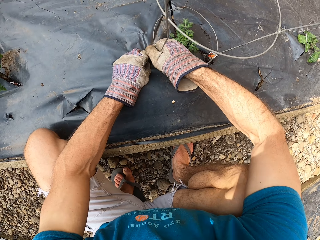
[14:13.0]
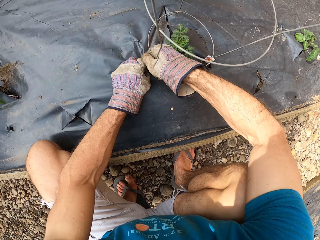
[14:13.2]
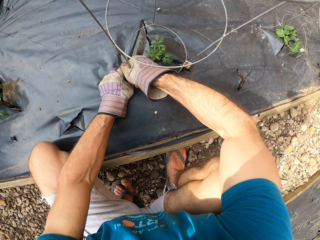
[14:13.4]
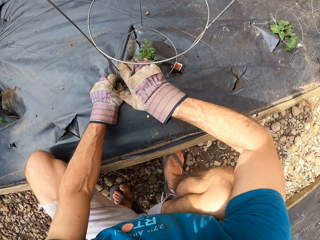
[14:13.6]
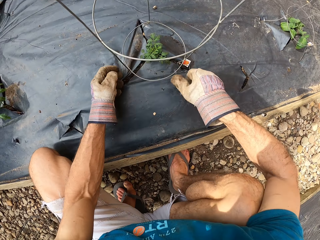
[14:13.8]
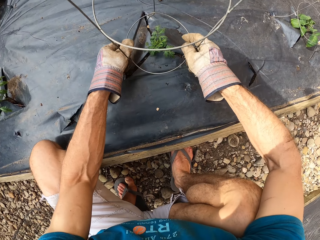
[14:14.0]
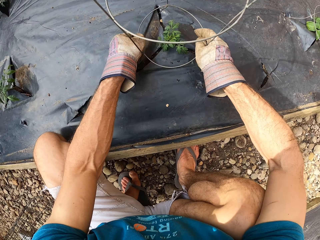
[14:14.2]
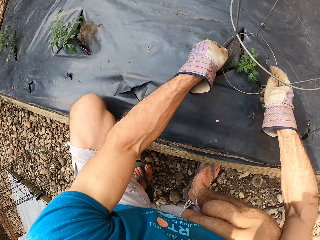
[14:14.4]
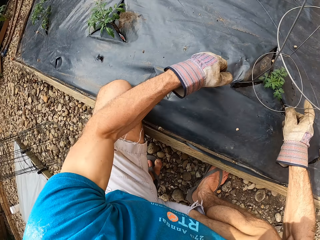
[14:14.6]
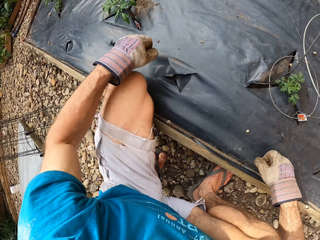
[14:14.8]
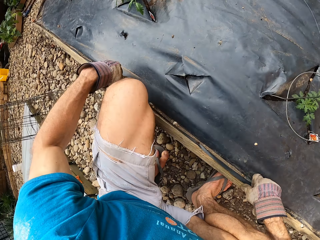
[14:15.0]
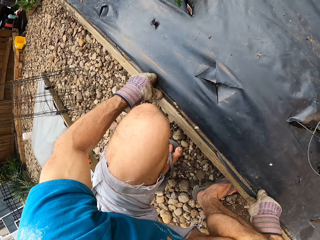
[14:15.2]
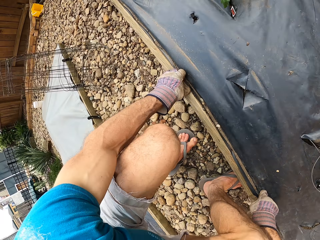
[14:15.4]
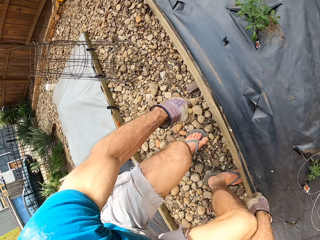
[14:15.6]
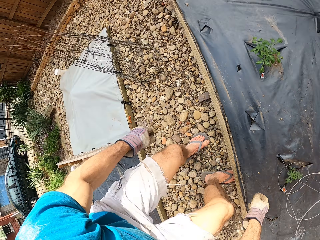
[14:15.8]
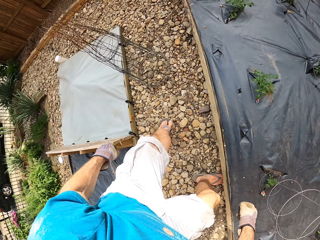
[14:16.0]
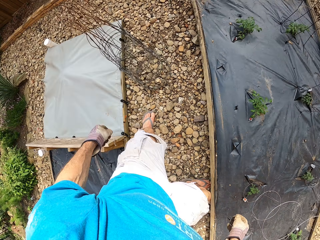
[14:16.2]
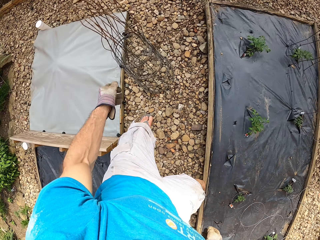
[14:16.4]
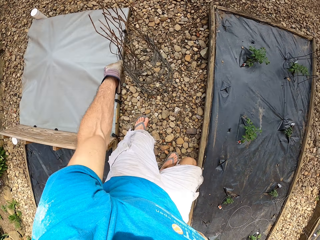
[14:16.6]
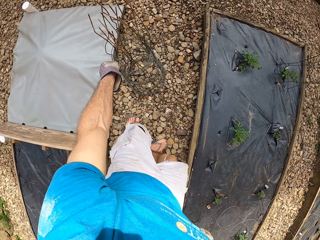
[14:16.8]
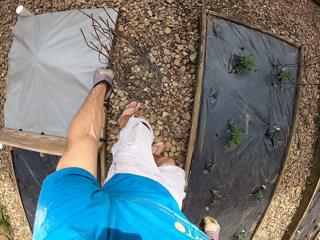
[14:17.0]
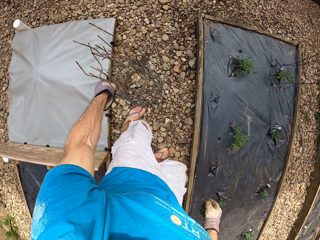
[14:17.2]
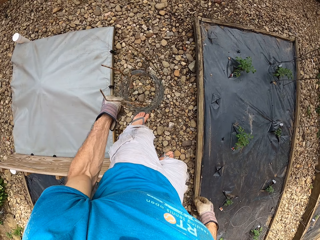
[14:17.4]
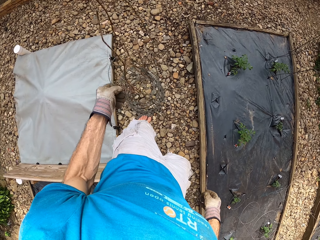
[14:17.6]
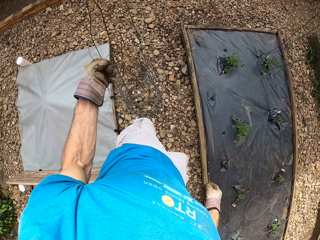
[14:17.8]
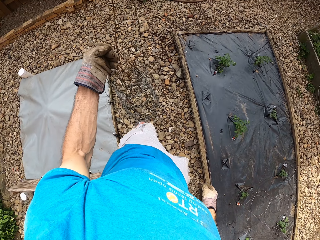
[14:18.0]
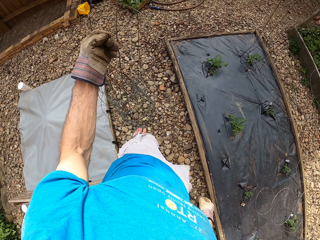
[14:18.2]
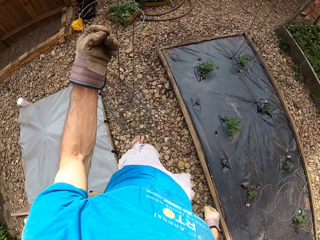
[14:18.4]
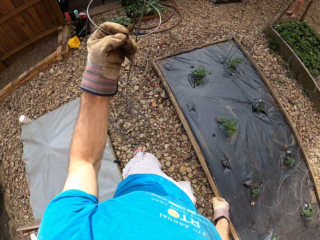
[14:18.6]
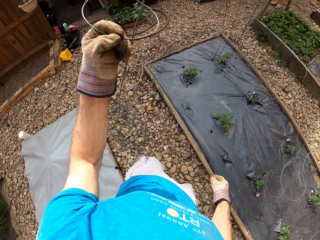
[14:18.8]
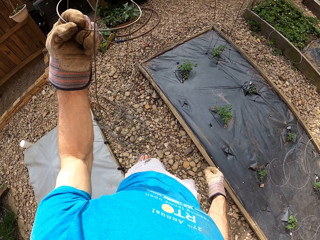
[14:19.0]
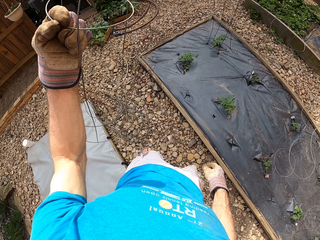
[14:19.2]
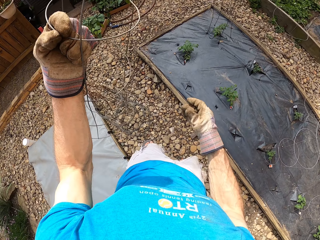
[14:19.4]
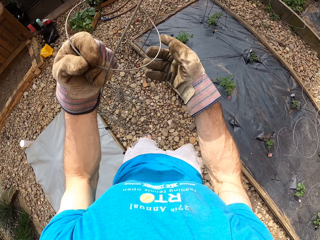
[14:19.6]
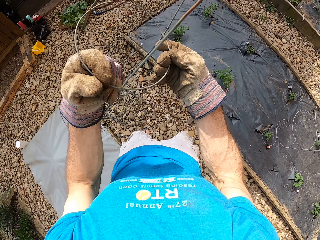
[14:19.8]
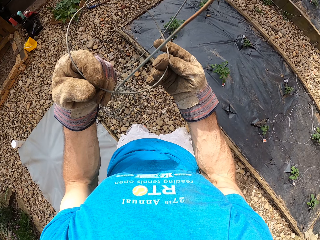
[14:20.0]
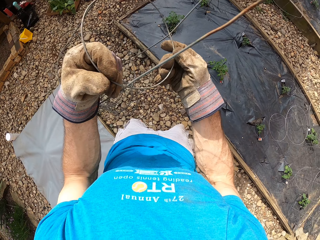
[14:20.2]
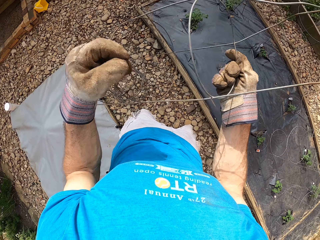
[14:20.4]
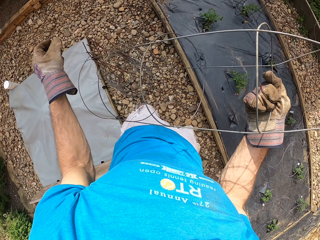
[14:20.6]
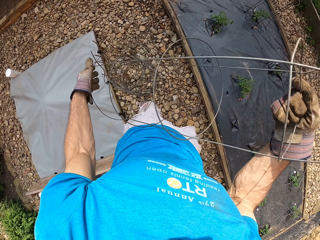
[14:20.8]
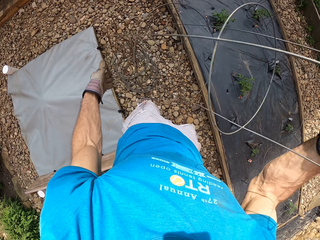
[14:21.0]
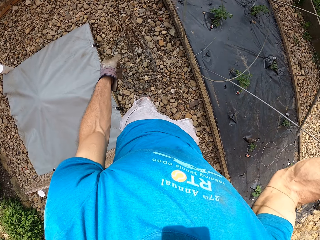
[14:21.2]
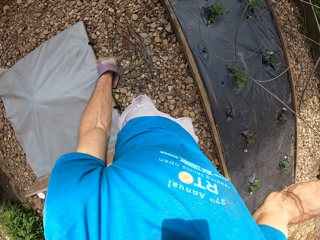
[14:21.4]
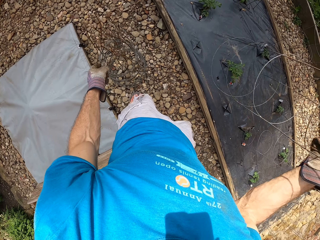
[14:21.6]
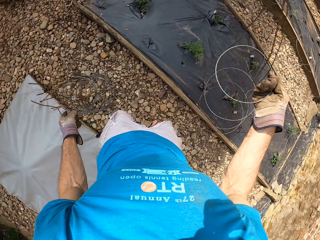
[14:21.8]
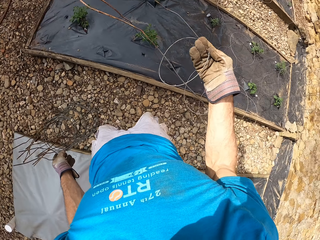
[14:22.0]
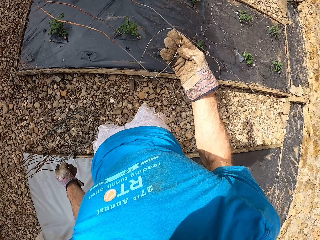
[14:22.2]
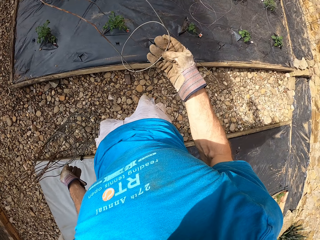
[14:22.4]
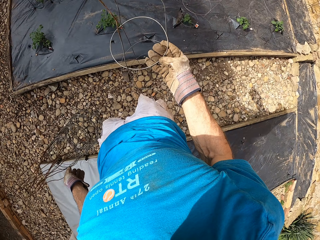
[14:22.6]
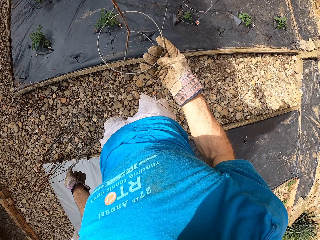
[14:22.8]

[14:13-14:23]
The camera wearer puts the hands on the wood. They stand up. They stand beside the plant stand. They remove a steel bar from the set of steel bars. They hold the plant stand.

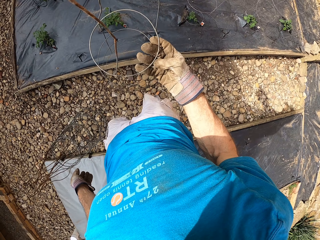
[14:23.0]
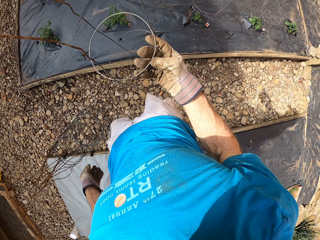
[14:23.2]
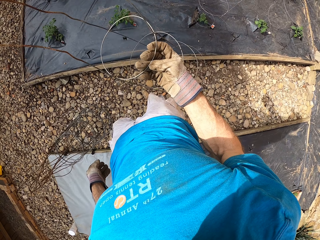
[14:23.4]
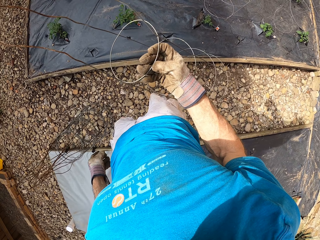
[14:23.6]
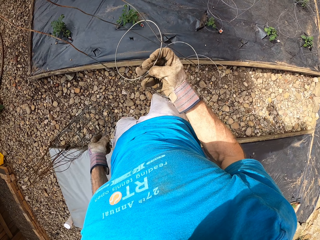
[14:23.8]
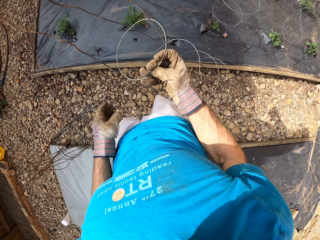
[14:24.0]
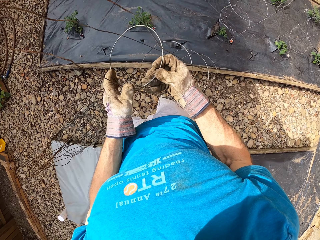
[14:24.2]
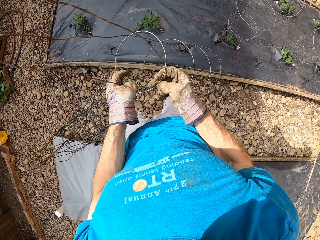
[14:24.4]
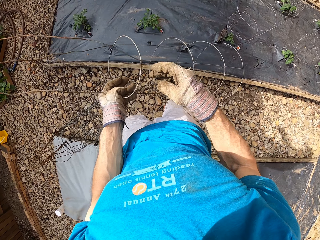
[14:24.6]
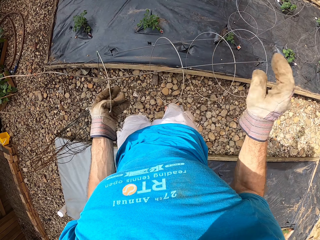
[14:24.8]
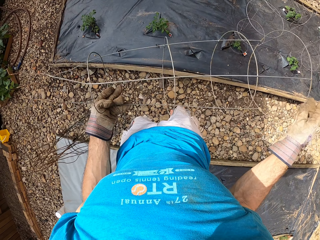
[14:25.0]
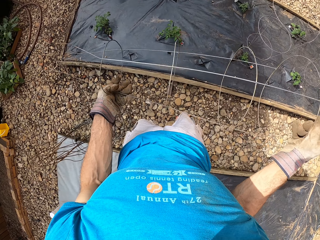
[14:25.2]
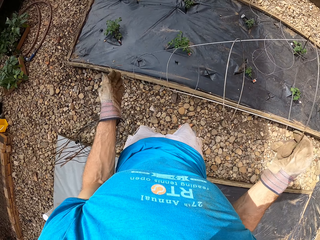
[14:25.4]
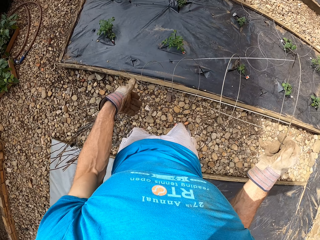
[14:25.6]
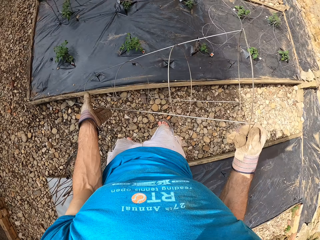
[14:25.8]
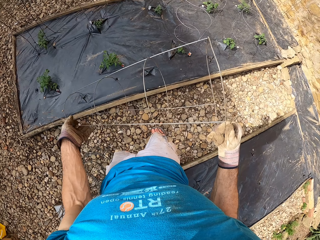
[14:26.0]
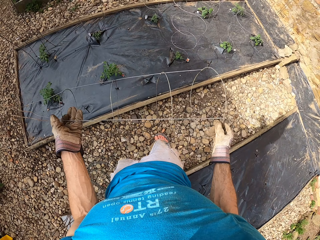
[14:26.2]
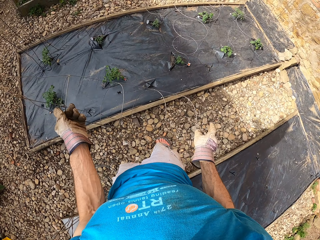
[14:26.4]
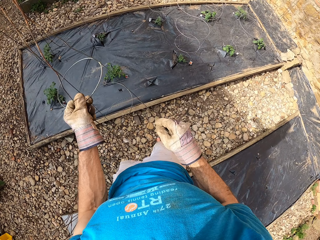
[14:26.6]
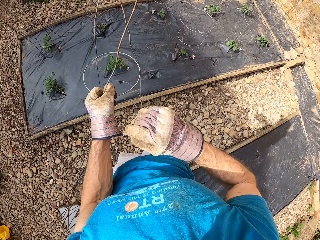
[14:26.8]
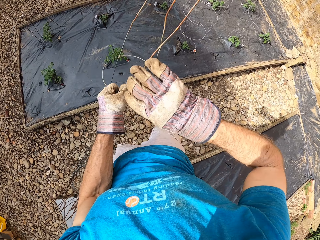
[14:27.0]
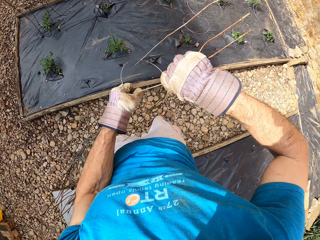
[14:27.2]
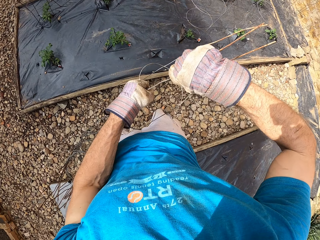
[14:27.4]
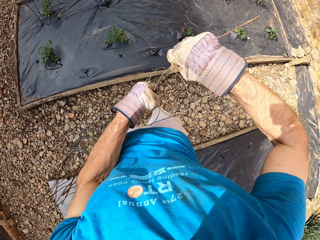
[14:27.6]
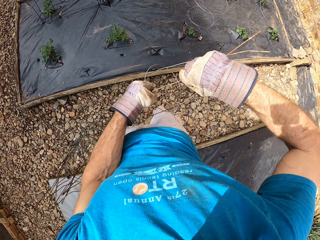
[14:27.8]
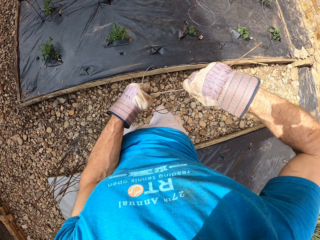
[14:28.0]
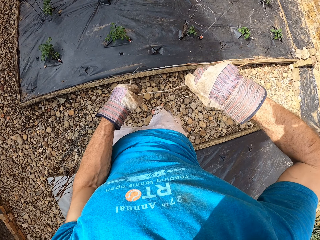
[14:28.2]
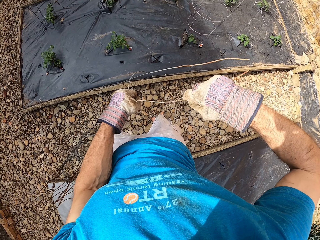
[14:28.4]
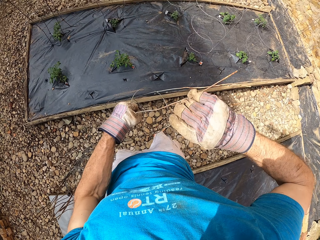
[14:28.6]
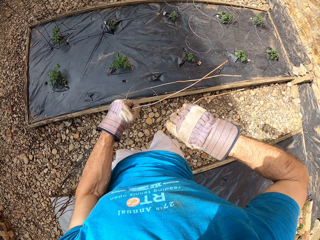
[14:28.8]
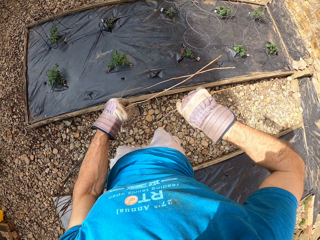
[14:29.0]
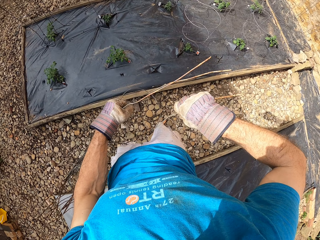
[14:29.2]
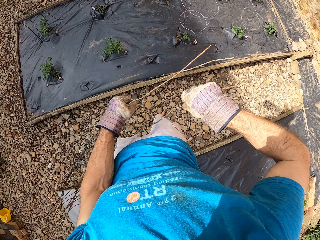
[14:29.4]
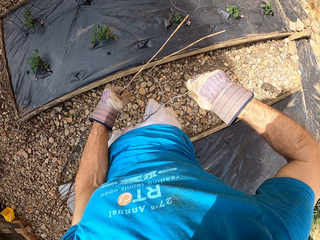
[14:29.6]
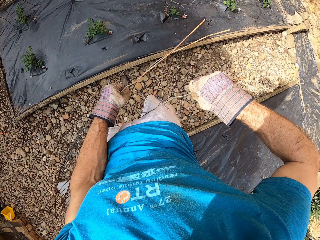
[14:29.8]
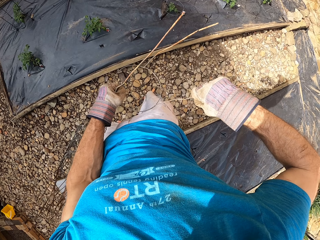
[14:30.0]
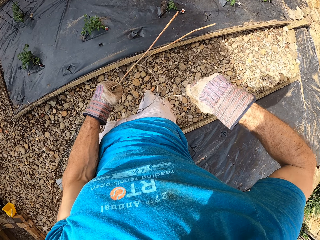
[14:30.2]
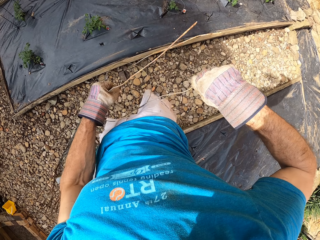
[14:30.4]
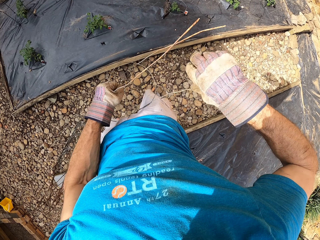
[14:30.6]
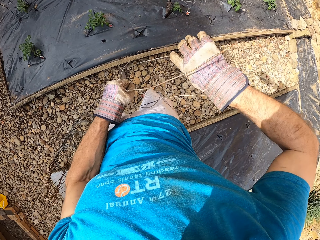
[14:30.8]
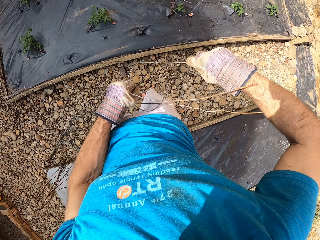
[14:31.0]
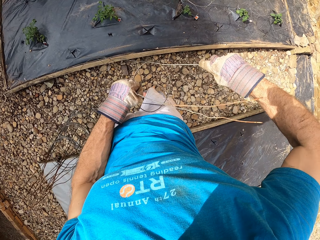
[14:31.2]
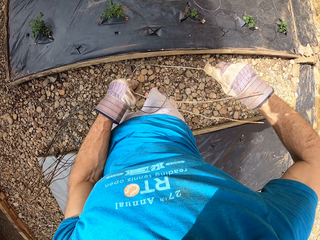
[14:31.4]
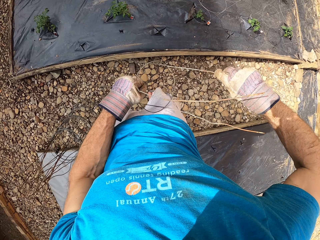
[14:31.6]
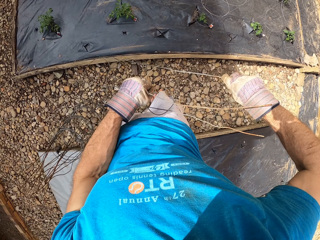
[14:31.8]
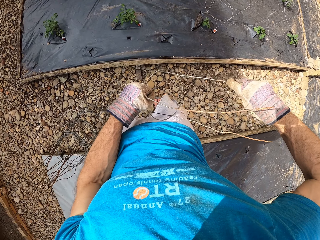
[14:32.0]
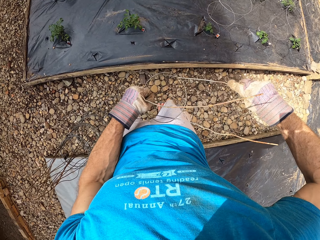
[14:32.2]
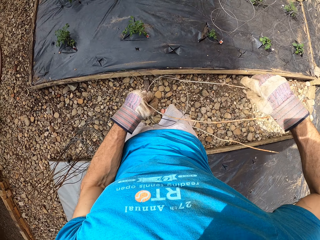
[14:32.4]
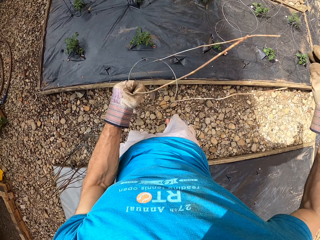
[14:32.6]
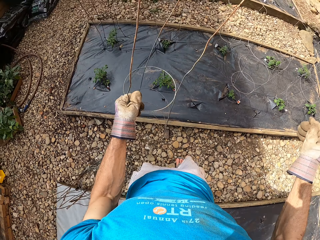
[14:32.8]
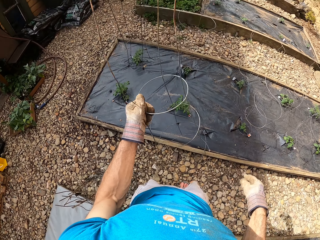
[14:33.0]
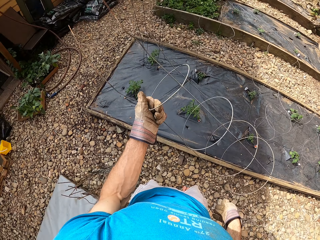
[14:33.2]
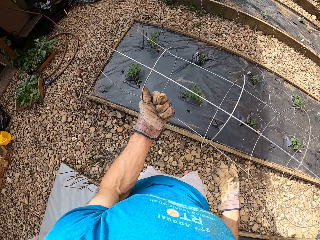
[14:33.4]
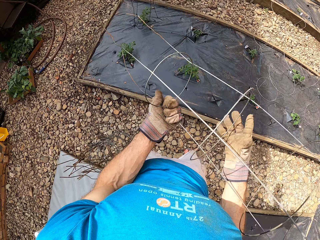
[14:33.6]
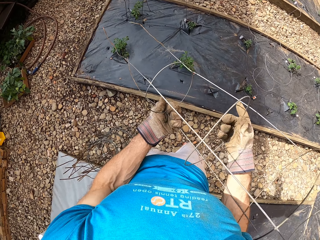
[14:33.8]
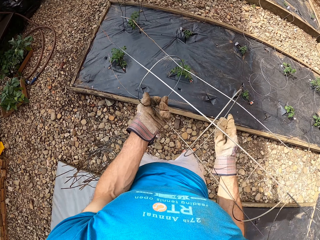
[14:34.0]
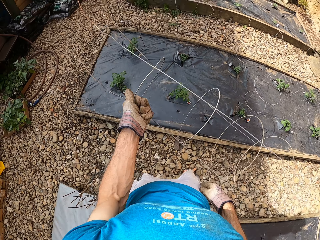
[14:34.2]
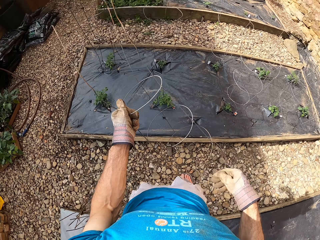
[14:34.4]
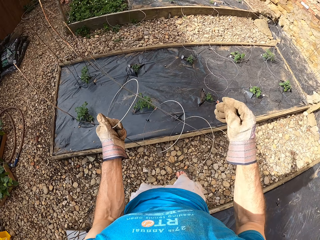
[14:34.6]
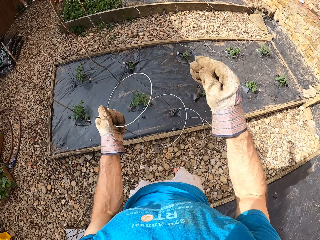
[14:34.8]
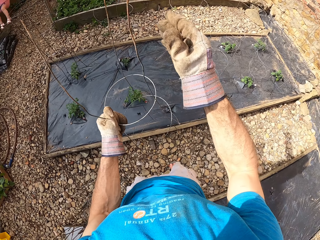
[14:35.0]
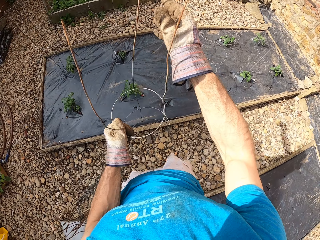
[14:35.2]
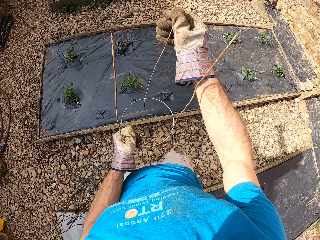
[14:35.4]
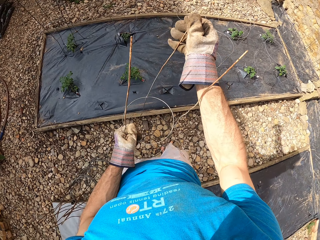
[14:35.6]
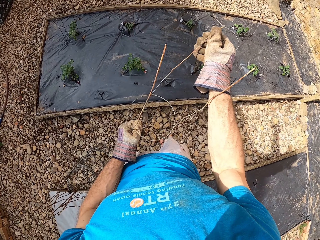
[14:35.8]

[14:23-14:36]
The camera wearer holds the plant stand with both hands. They straighten the steel bar. They hold the plant stand.
